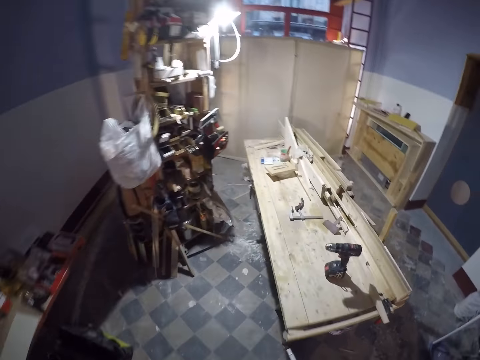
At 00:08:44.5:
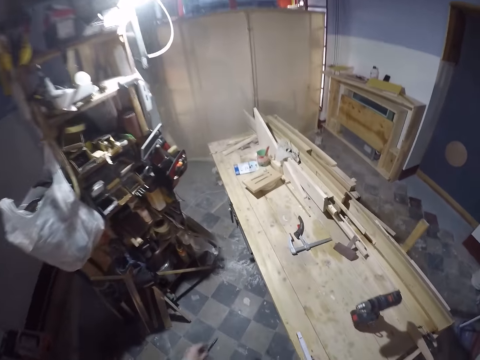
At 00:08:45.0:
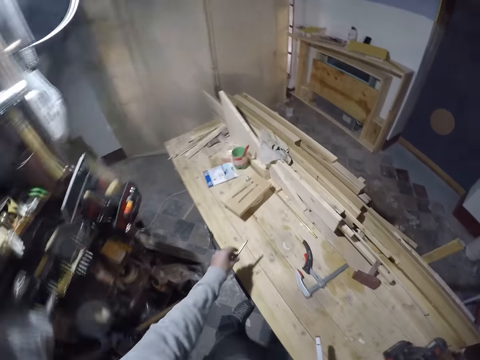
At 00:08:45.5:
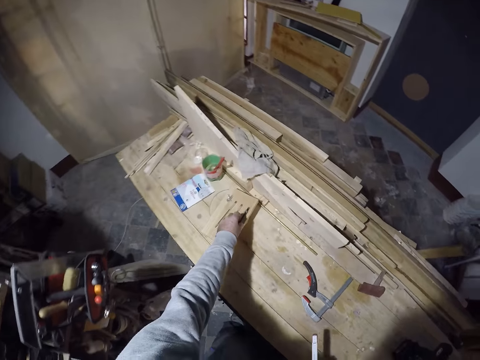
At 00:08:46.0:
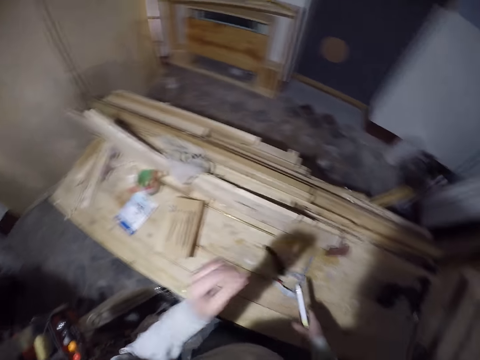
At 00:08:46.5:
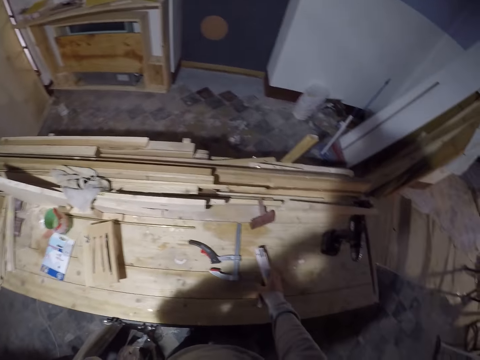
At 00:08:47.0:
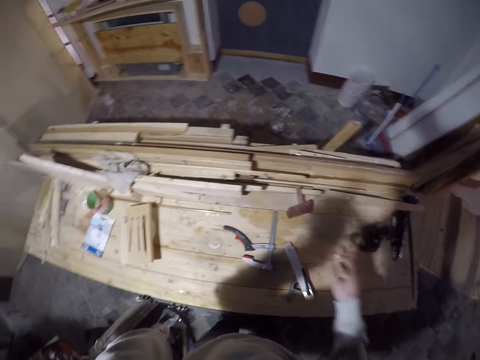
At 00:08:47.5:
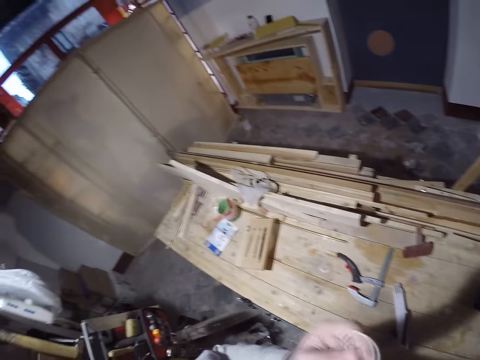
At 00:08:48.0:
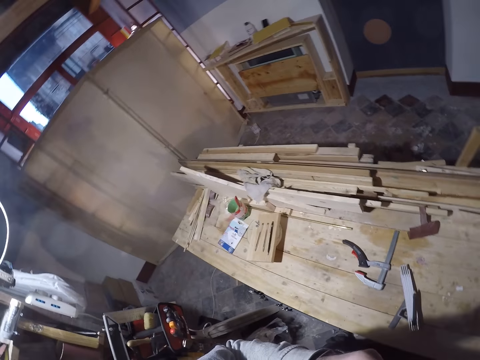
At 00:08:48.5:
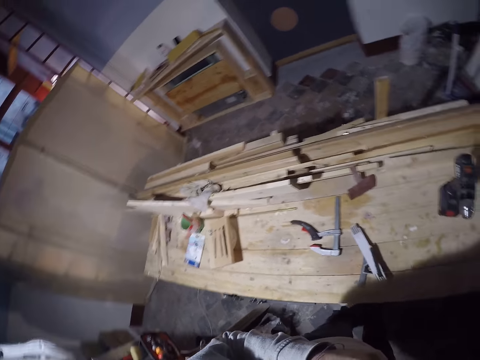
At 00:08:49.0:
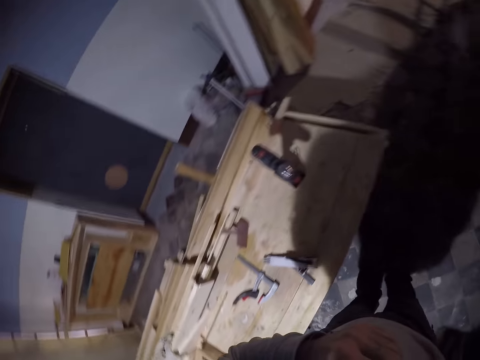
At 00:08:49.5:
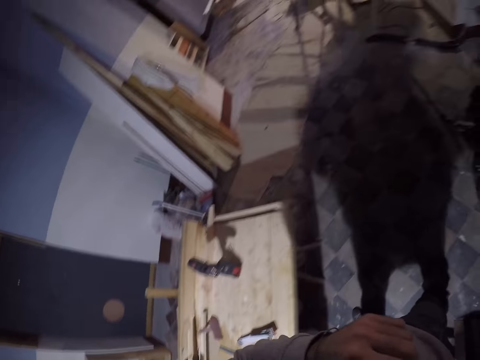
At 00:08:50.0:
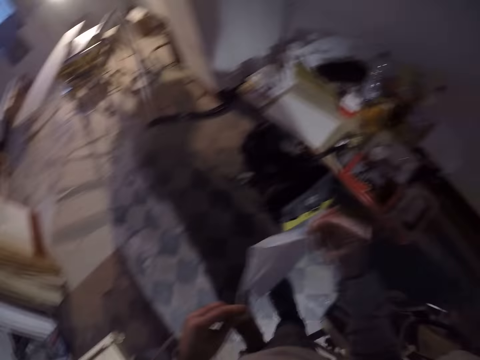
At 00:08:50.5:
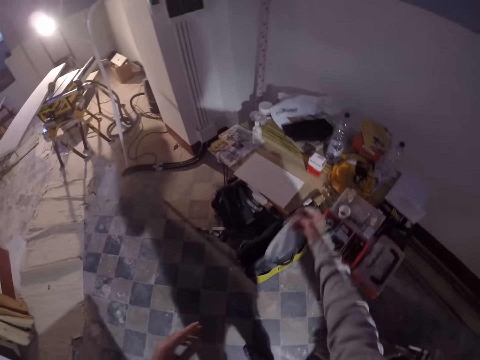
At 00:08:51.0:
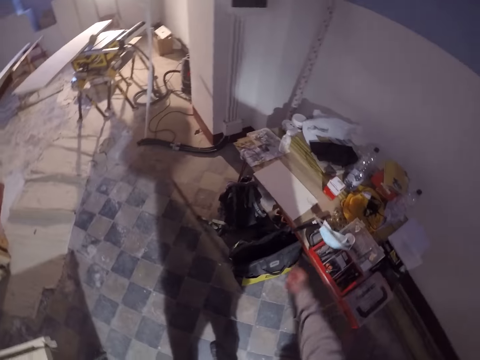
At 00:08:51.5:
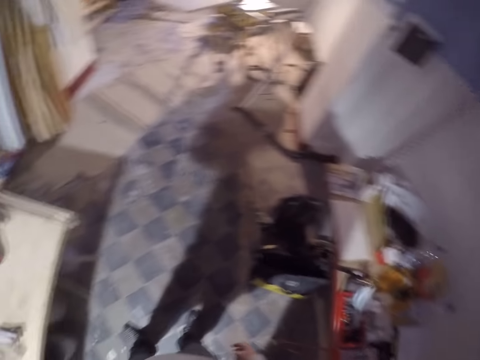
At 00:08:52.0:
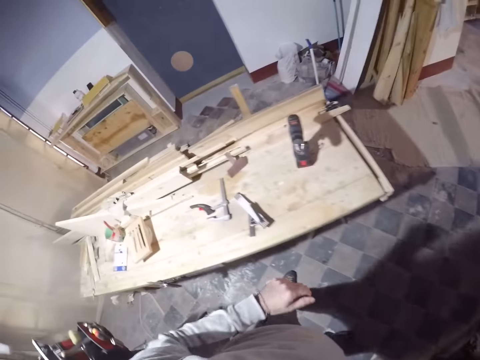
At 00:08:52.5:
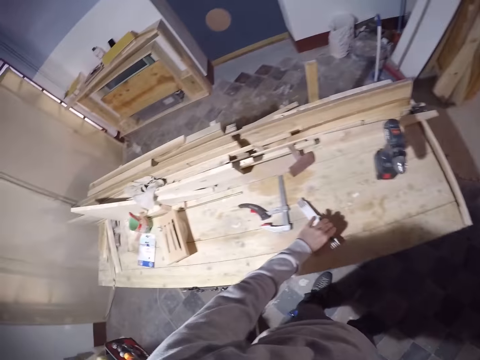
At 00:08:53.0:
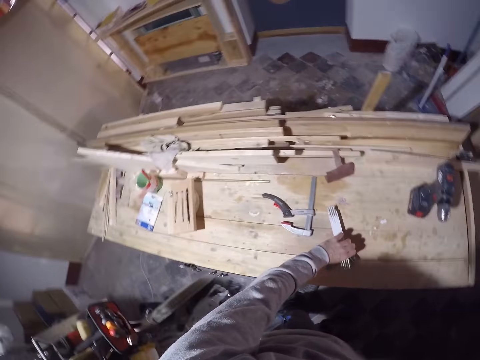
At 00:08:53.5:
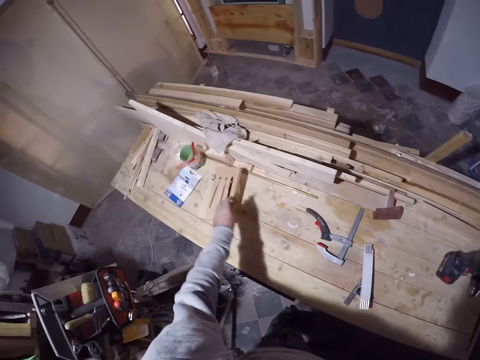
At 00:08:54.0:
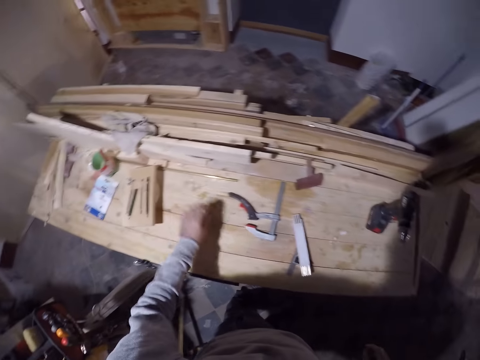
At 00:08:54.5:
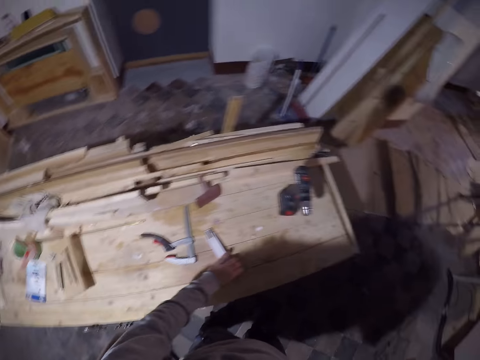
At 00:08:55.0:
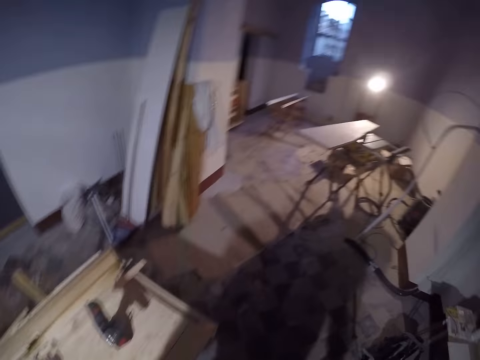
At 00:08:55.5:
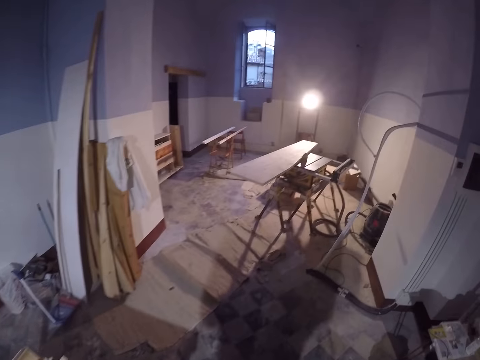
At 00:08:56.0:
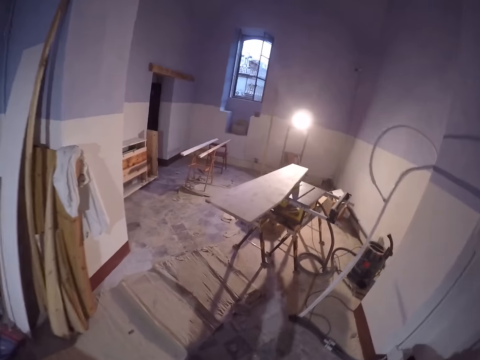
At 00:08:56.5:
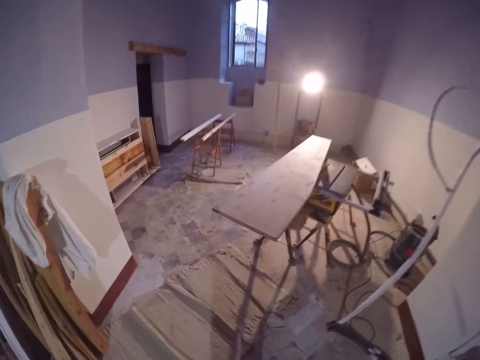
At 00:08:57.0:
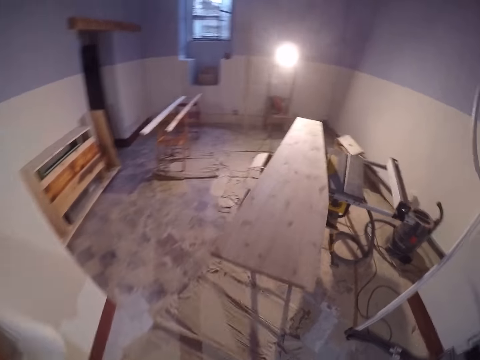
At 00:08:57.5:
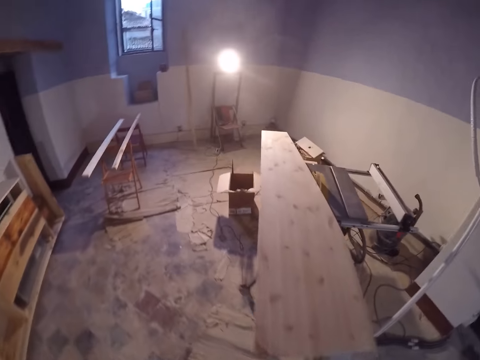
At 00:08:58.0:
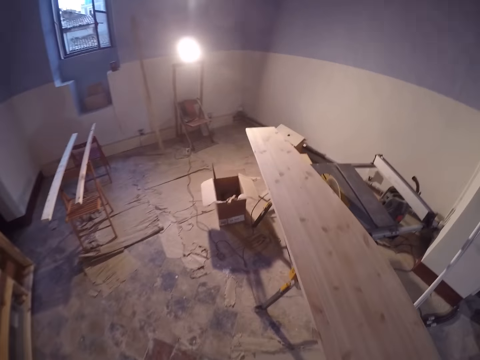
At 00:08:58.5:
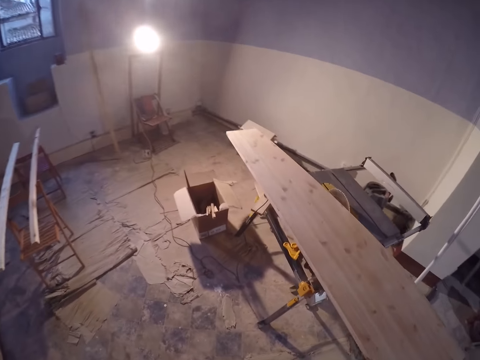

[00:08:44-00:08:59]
The camera wearer drops the pencil on a plank with his left hand. He removes a face mask from his face with his left hand. He drops the pack of pencils on a work bench with his right hand. He holds the face mask in his left hand. He holds the face mask with both hands. He drops the face mask on the work bench with his right hand. He picks a pencil on the work bench with his left hand. He drops the pencil on the plank with his left hand. He moves the pack of pencils on the work bench with his left hand.

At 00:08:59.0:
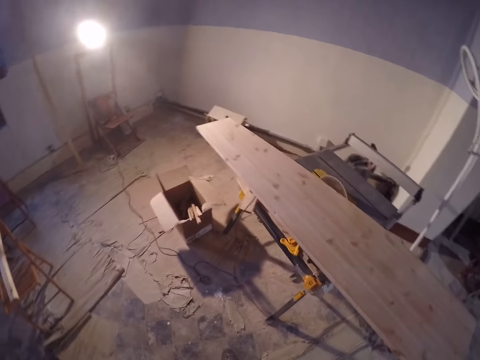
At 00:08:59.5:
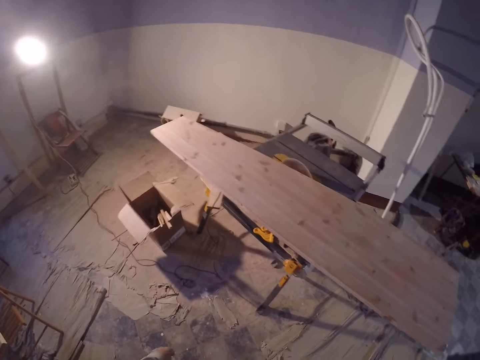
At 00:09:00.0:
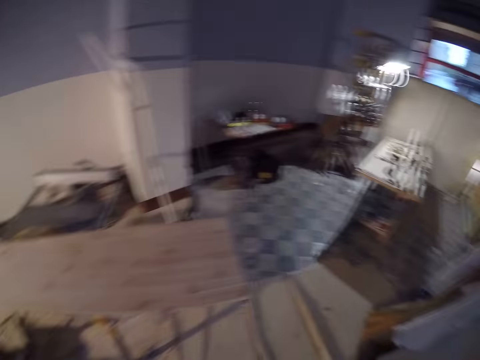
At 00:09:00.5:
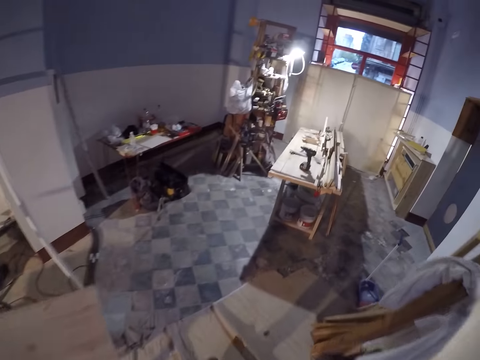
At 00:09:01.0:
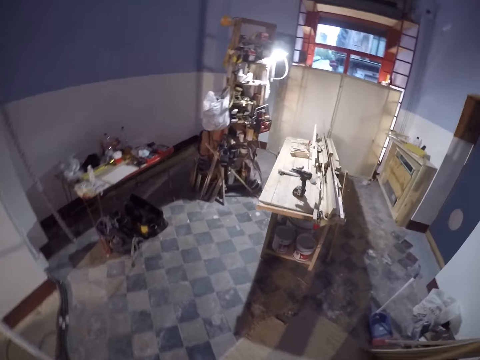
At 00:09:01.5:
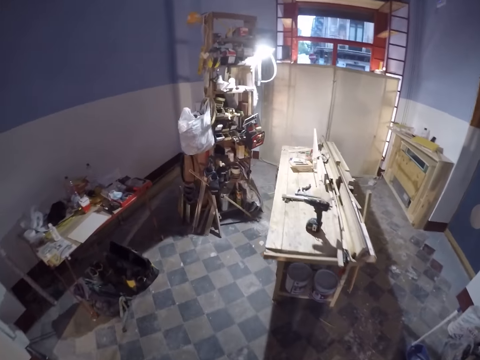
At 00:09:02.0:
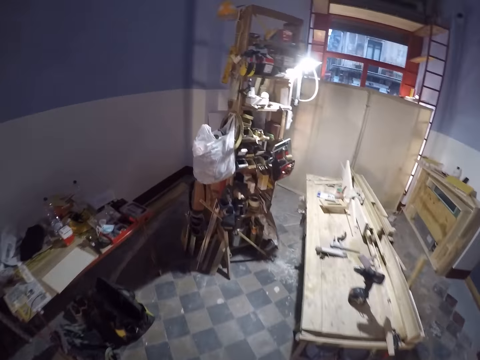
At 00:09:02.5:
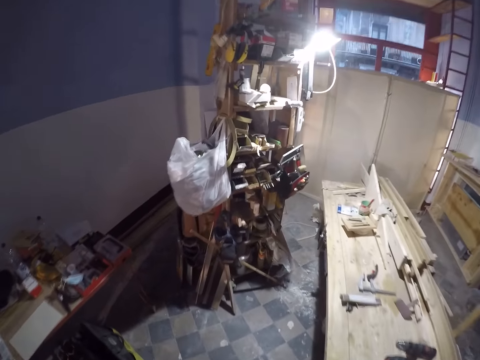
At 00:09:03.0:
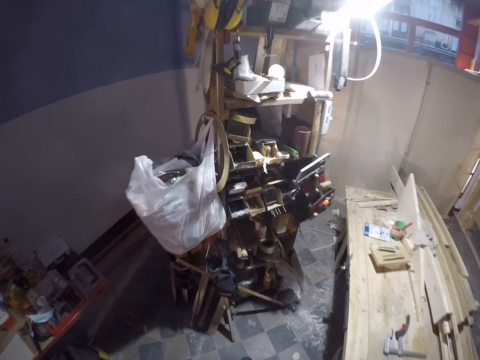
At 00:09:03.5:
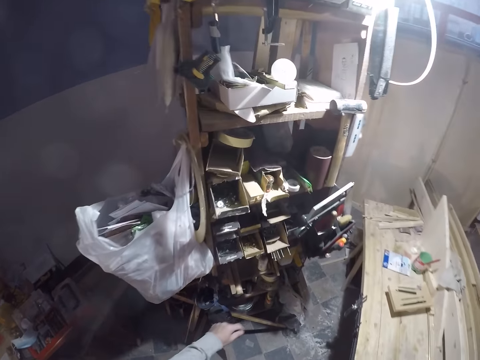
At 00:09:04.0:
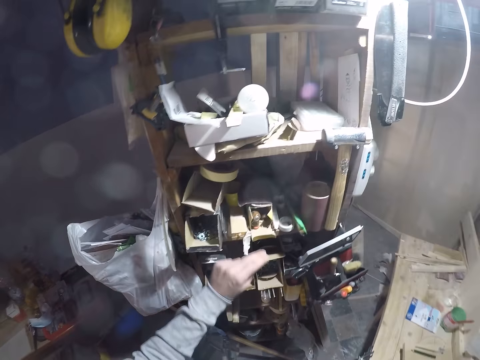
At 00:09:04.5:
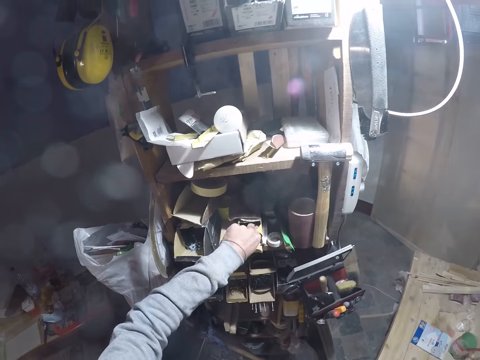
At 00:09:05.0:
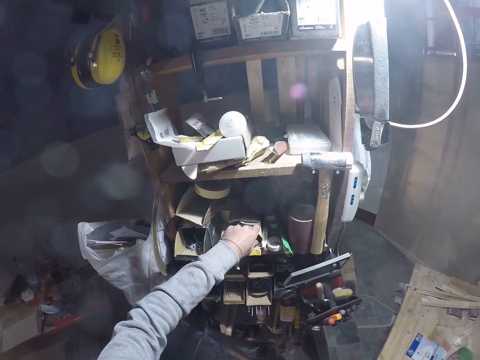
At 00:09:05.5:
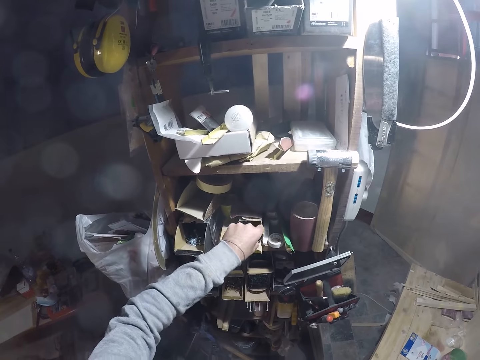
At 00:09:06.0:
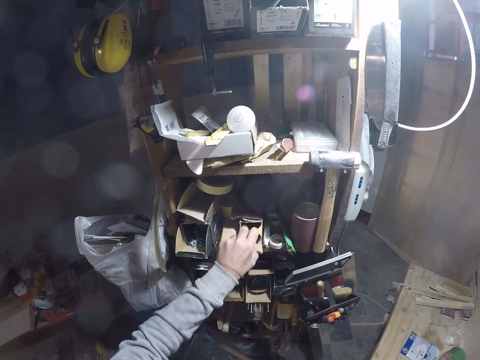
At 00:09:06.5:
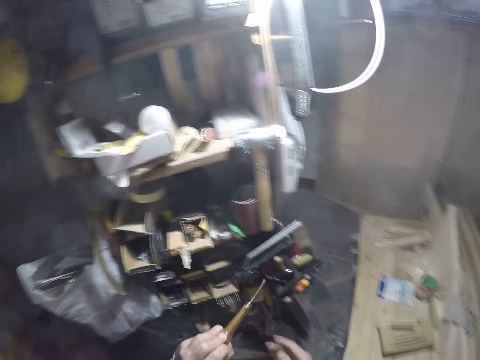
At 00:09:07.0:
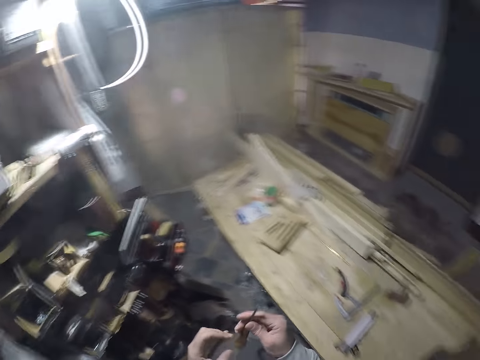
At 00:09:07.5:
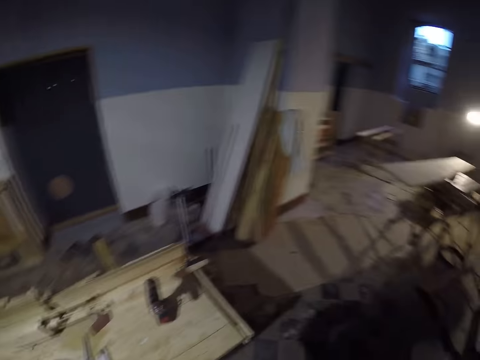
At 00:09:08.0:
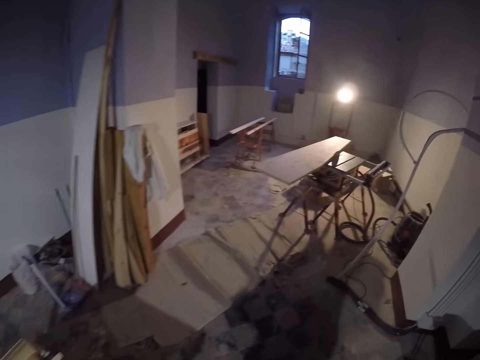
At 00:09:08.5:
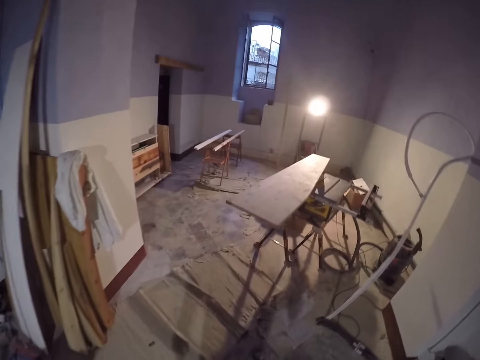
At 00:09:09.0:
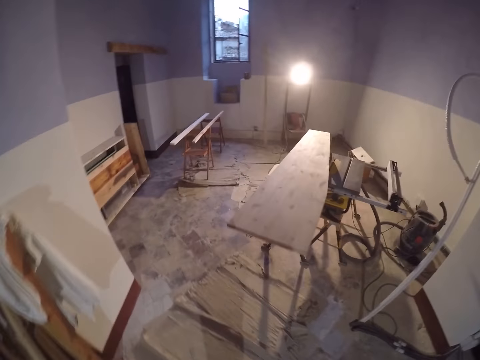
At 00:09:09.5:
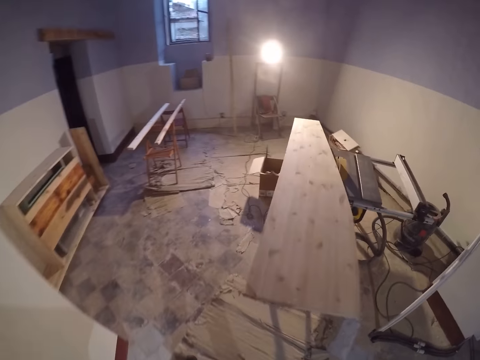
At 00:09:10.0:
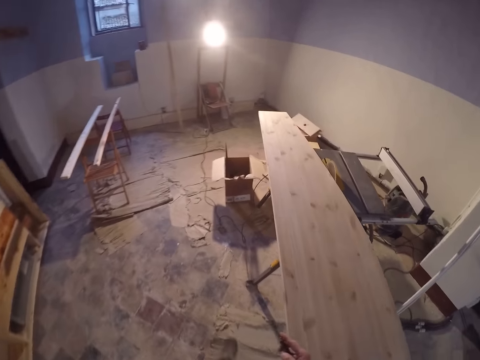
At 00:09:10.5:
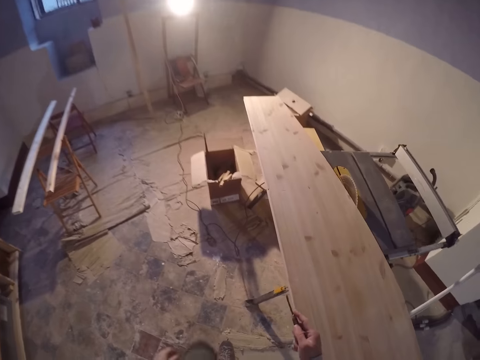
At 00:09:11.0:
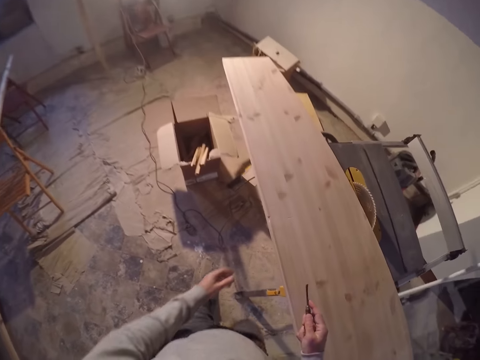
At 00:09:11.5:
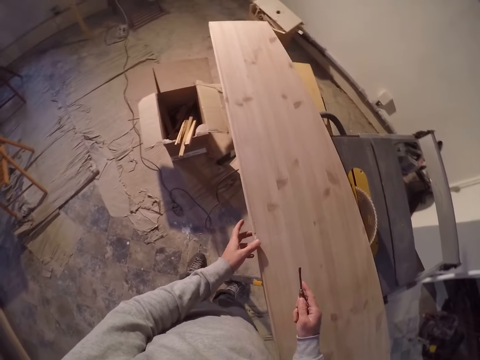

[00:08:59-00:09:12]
The camera wearer picks a scriber from a cabinet with his left hand. He passes the scriber in his left hand into his right hand.
